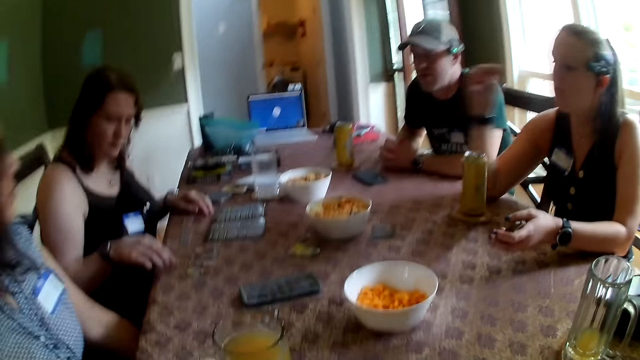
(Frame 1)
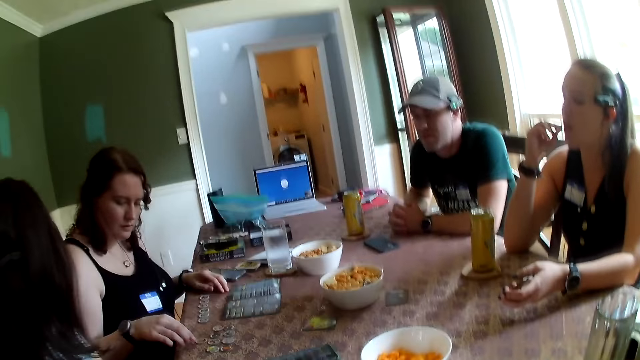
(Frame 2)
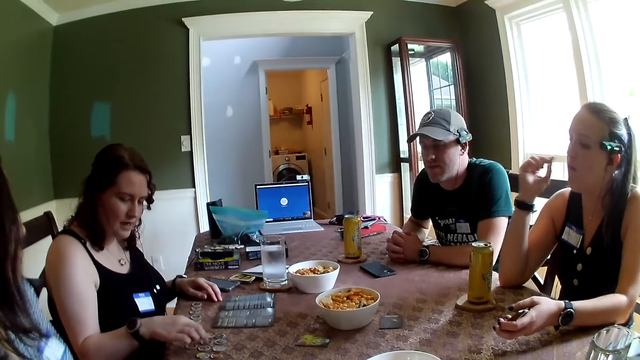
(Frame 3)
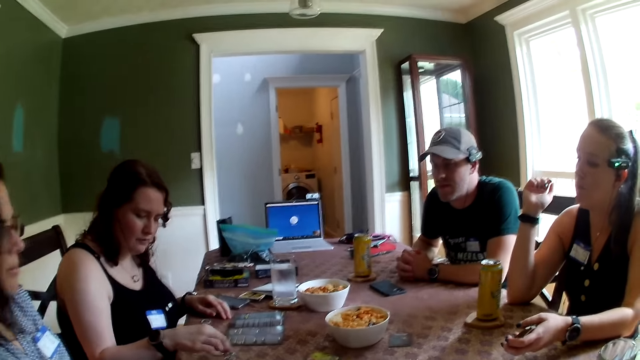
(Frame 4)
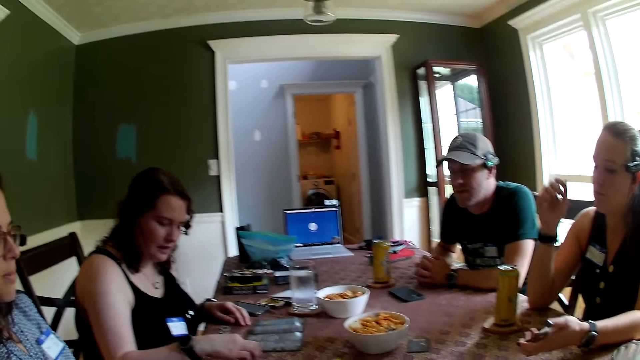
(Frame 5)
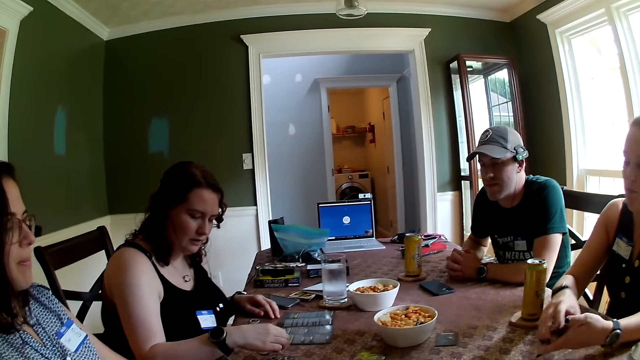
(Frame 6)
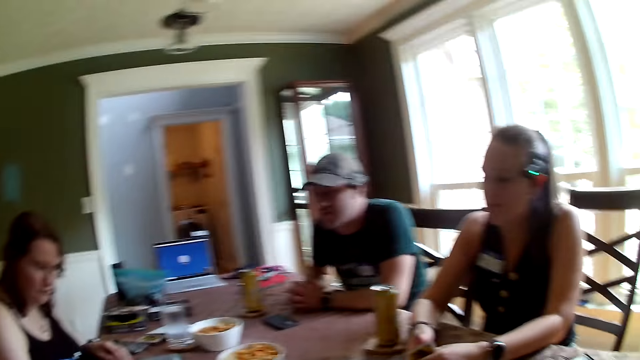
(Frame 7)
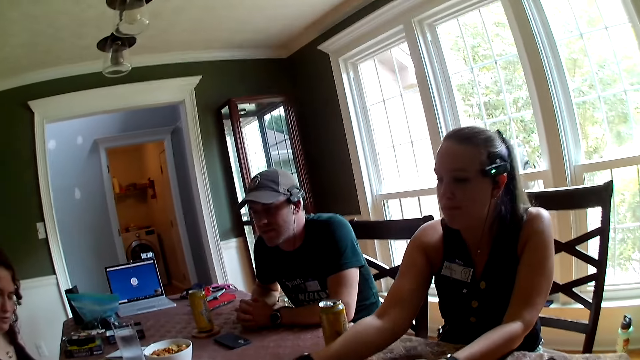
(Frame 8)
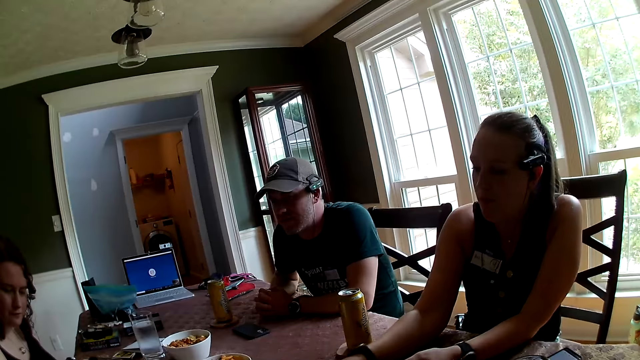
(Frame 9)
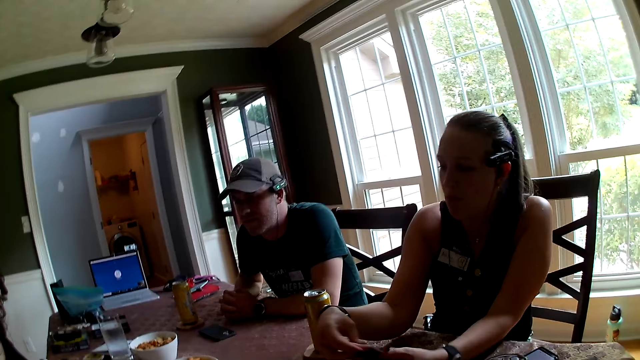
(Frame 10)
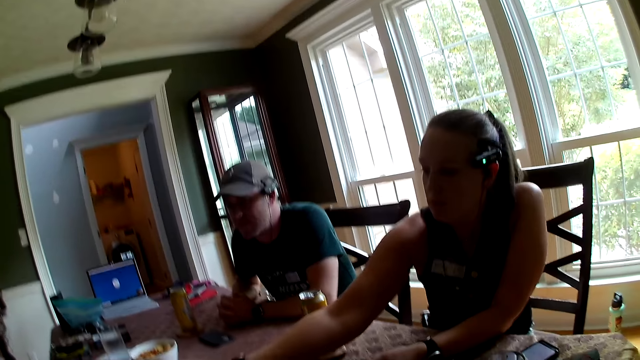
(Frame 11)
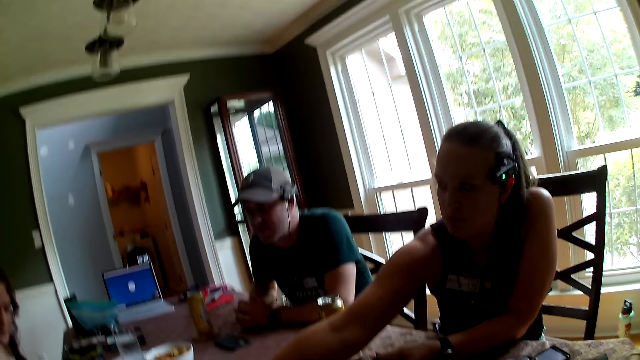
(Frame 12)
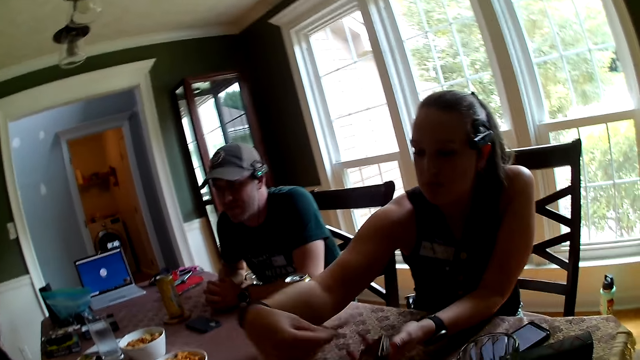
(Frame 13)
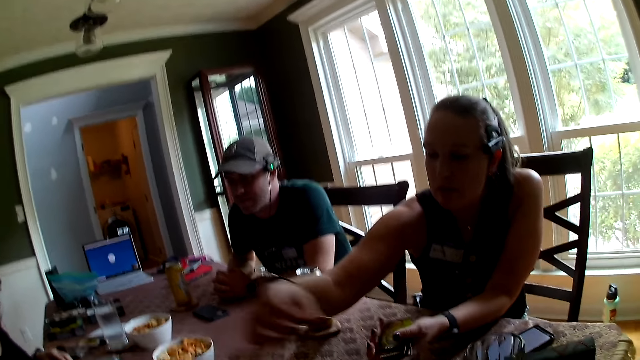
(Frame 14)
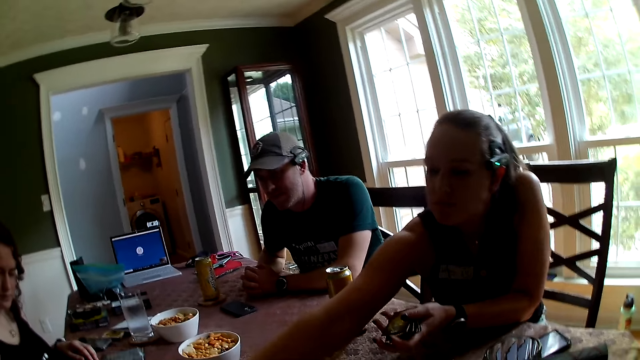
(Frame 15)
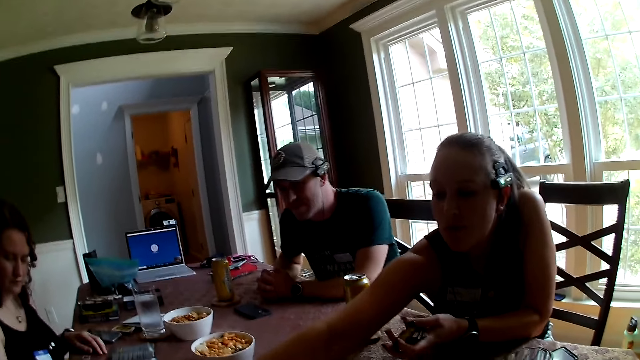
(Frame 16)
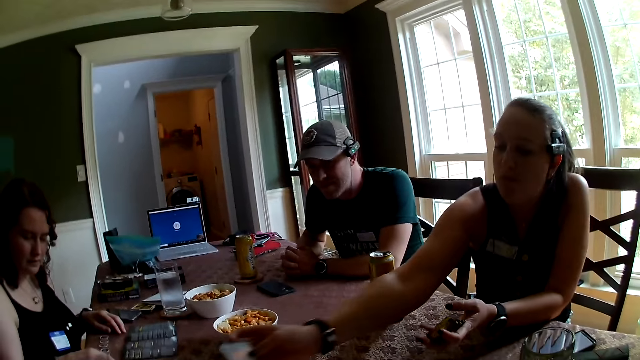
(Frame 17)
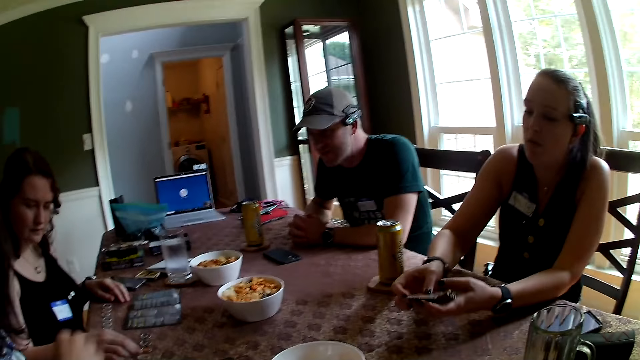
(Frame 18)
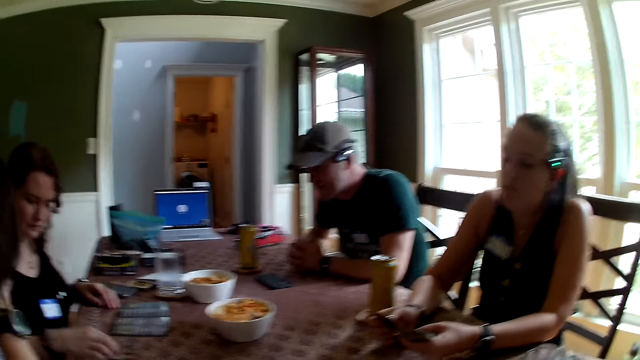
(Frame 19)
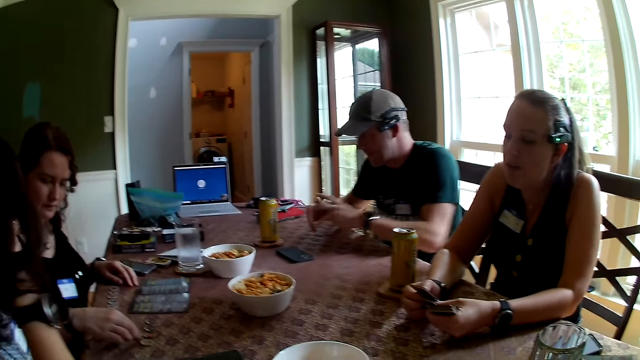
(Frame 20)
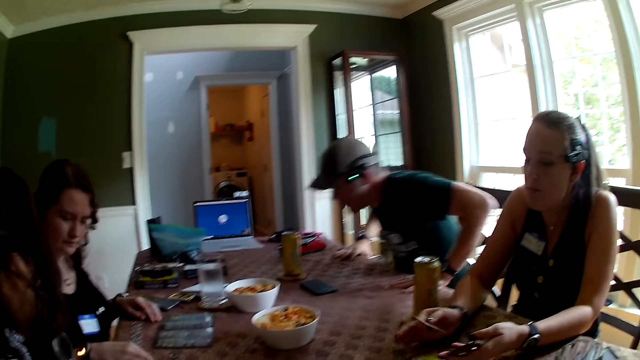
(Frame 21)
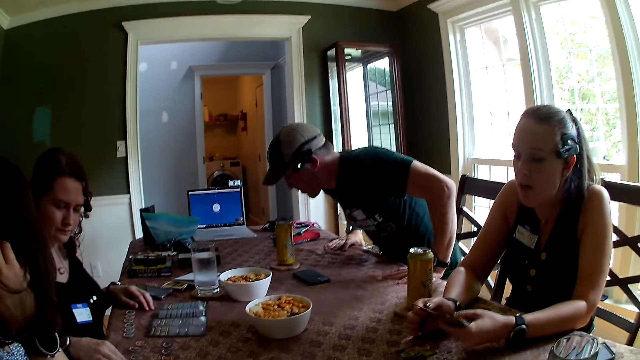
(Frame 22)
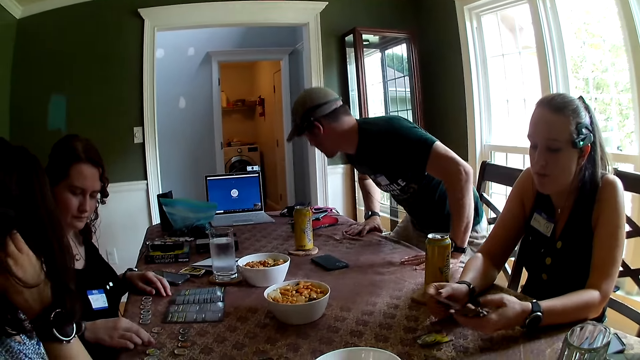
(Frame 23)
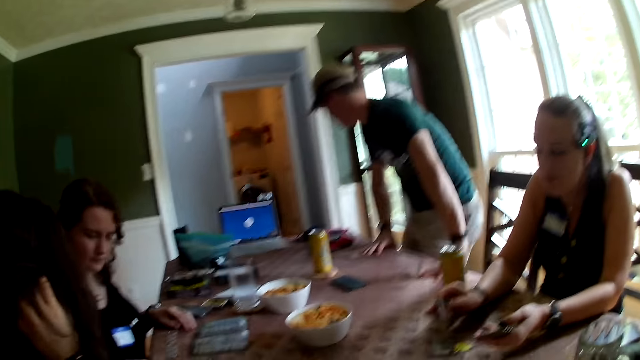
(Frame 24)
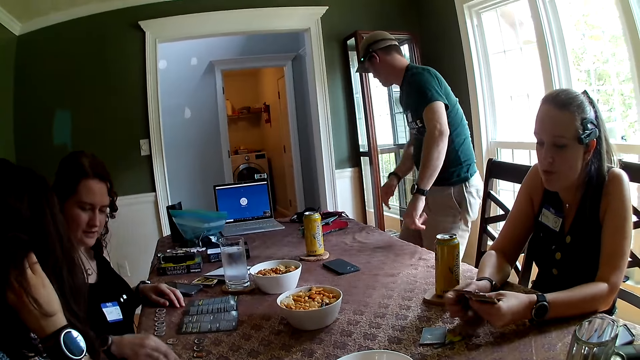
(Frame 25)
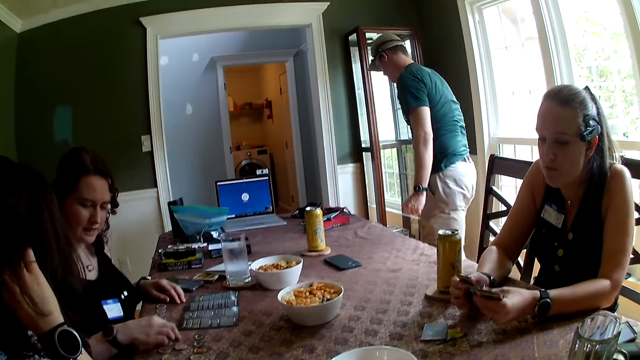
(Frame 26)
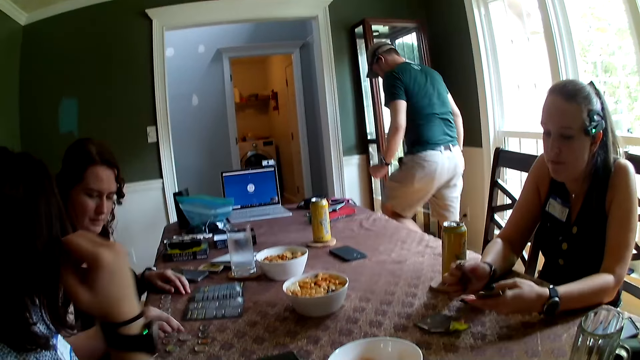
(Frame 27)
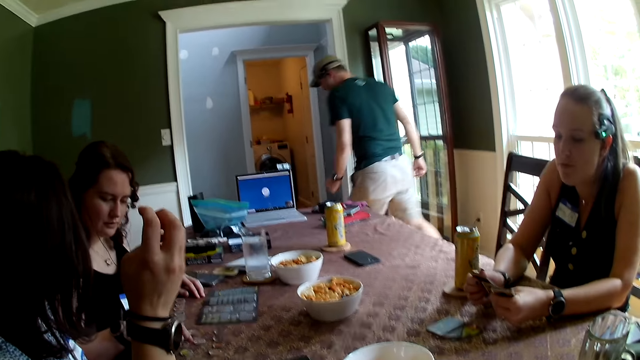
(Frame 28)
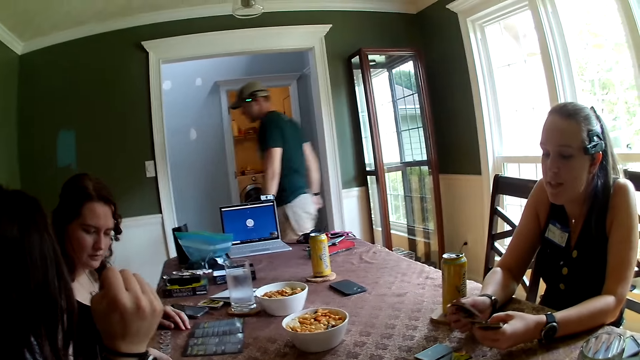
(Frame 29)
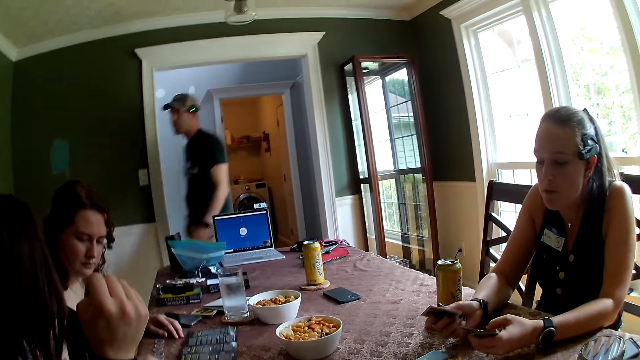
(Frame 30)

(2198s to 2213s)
A woman eats the snack with her right hand. She shuffles the deck of cards with both hands. She picks the cards from the table, adds cards to the deck with her right hand. Another woman scratches her head with her right hand. The first woman shuffles the deck of cards with both hands, drops cards from the deck on the table with her right hand. A man stands up from the table. The man walks away from the table.

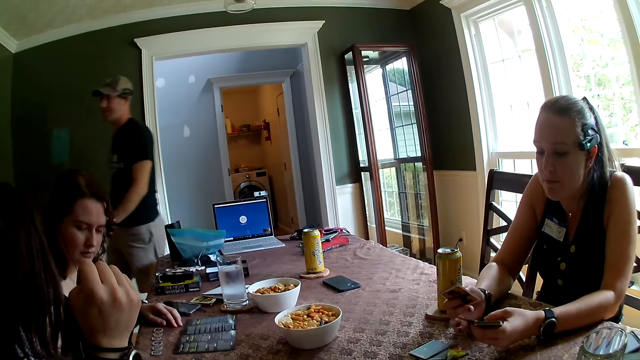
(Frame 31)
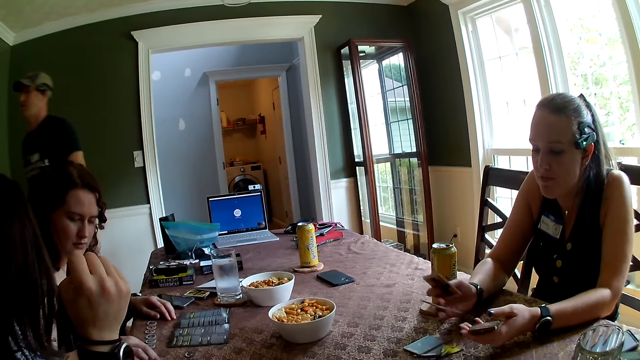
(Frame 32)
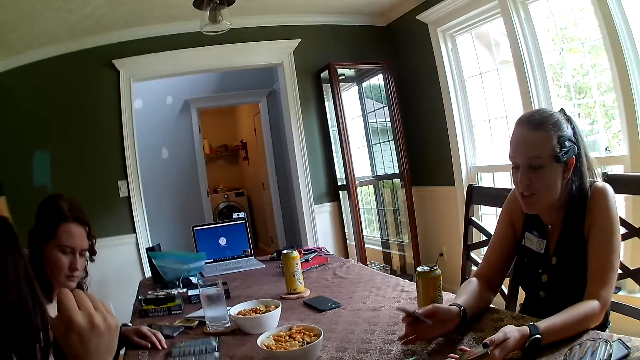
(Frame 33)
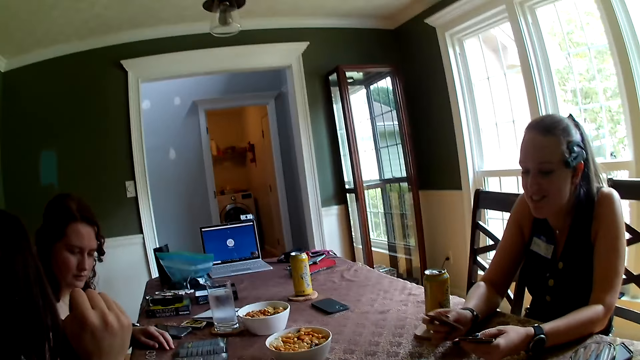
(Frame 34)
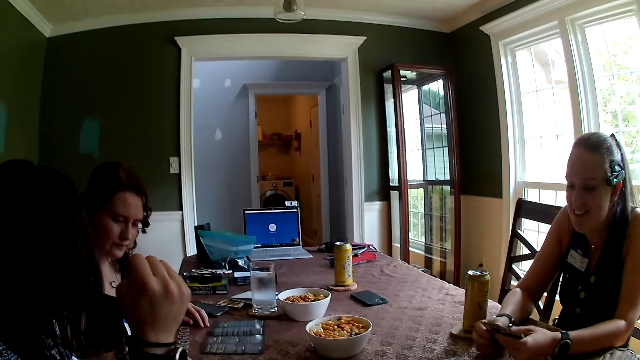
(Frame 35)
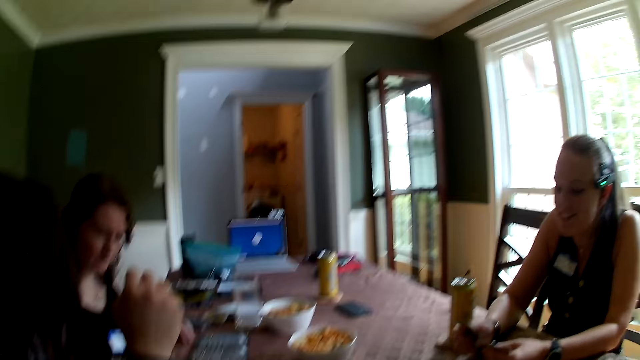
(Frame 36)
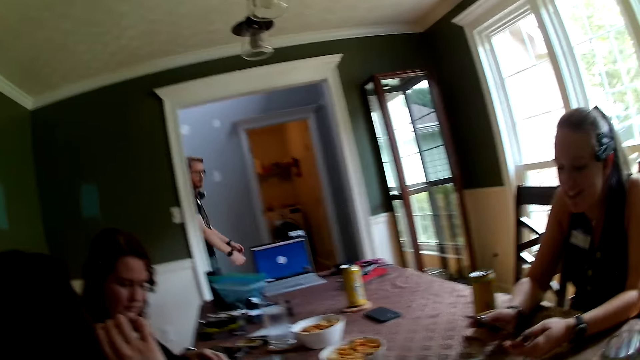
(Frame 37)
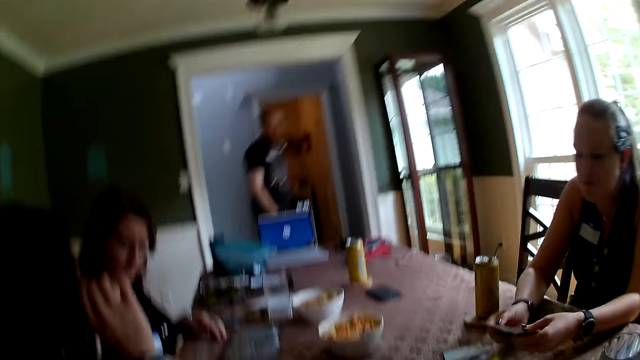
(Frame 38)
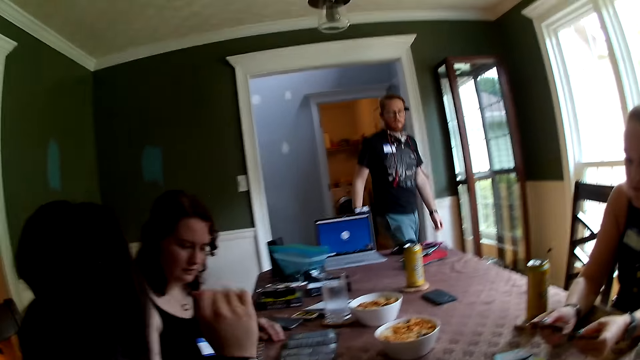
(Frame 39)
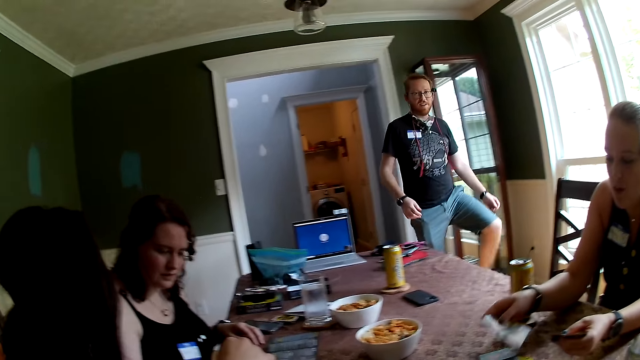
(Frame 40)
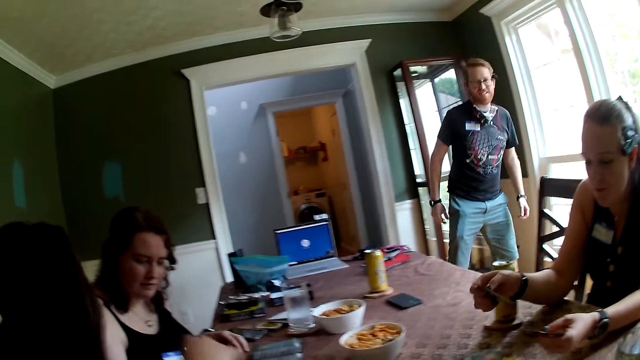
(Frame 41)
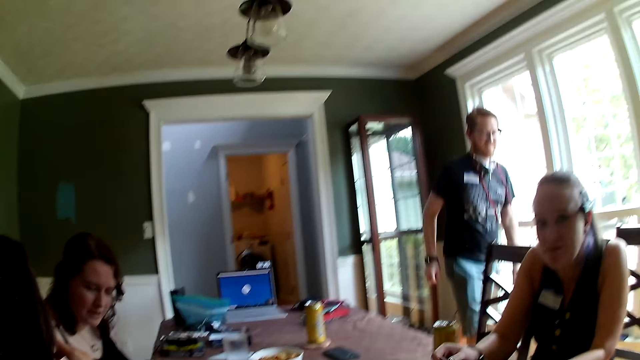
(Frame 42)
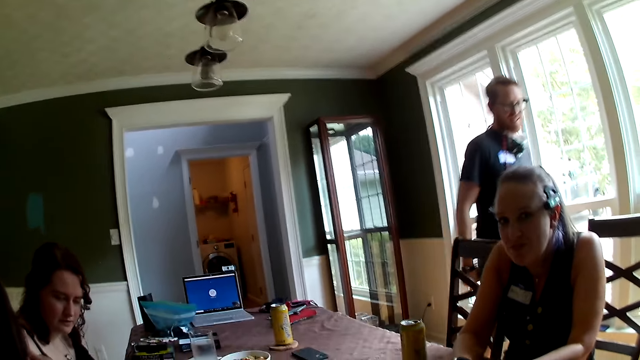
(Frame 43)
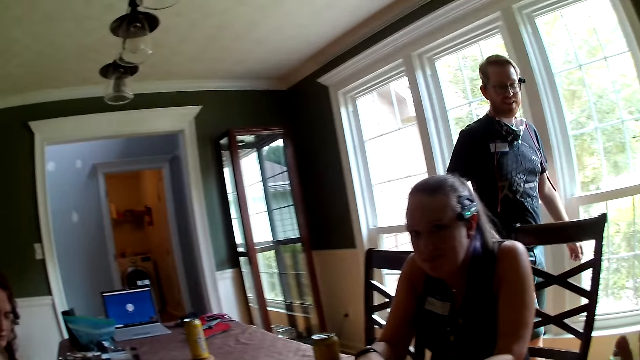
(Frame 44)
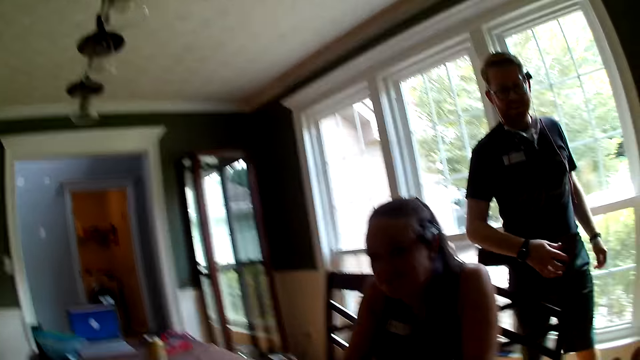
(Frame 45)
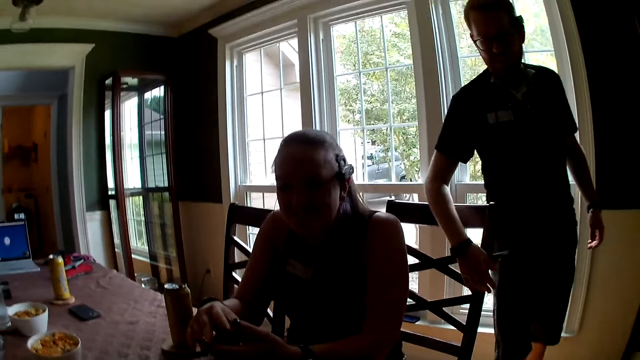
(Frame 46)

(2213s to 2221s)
A man walks into the dining room from the hallway. A woman touches her face with her right hand. The man touches the back of another woman's chair with his right hand.
